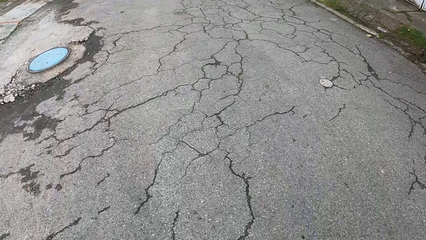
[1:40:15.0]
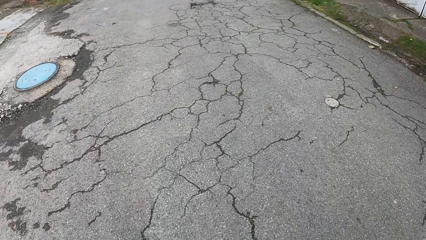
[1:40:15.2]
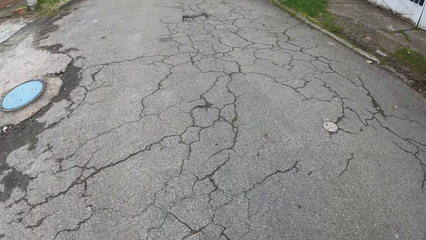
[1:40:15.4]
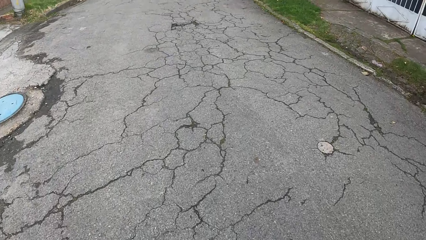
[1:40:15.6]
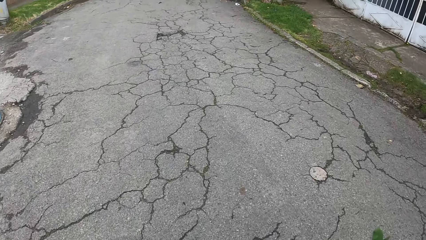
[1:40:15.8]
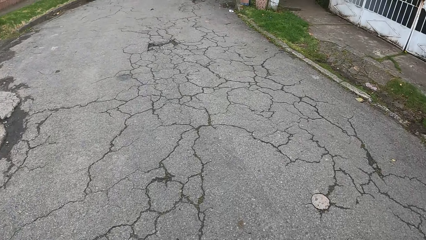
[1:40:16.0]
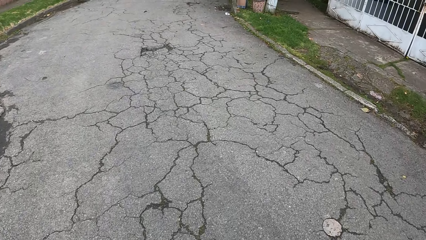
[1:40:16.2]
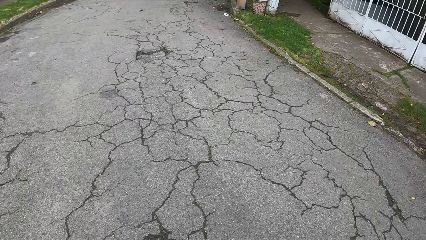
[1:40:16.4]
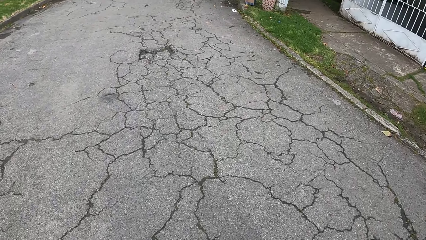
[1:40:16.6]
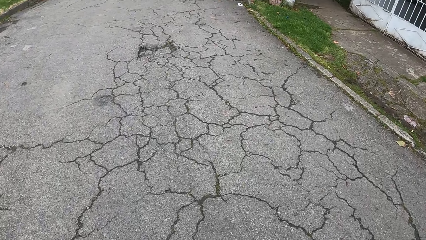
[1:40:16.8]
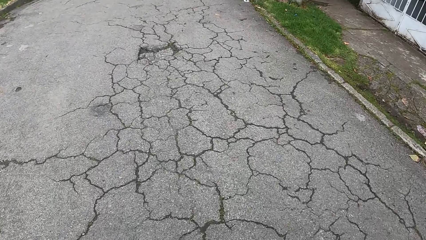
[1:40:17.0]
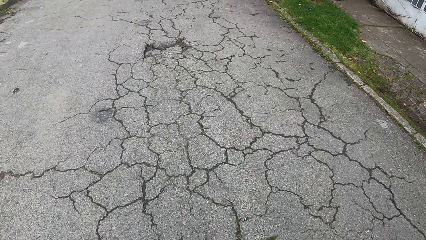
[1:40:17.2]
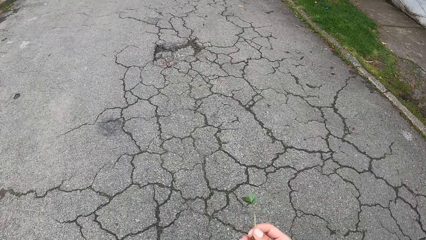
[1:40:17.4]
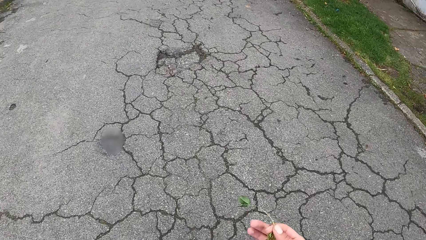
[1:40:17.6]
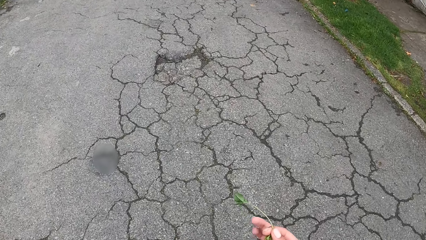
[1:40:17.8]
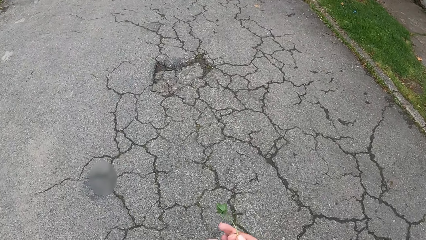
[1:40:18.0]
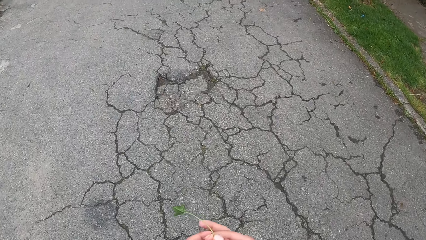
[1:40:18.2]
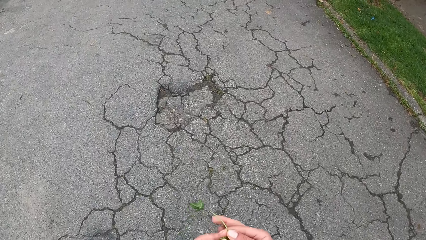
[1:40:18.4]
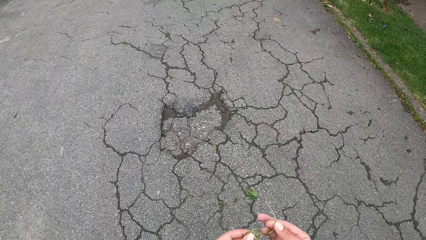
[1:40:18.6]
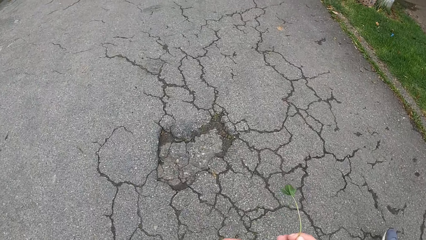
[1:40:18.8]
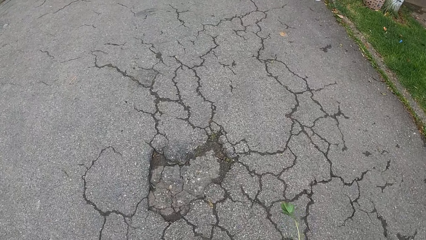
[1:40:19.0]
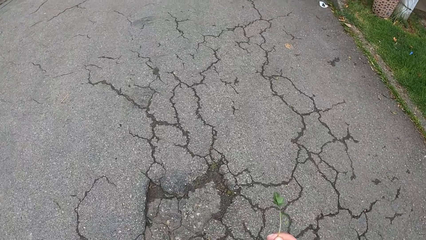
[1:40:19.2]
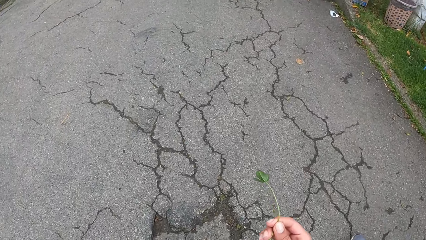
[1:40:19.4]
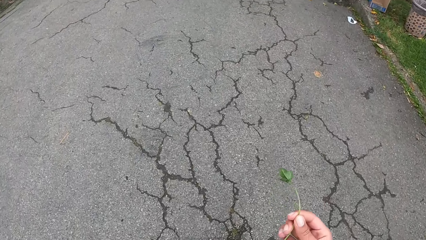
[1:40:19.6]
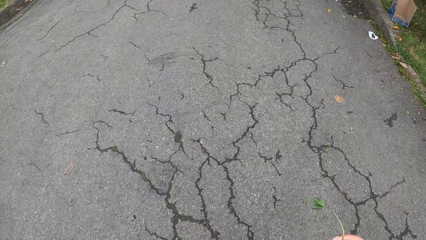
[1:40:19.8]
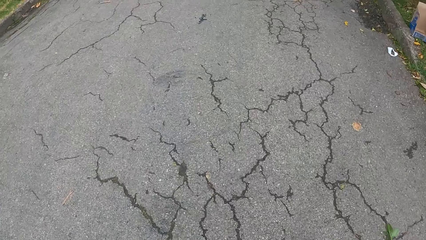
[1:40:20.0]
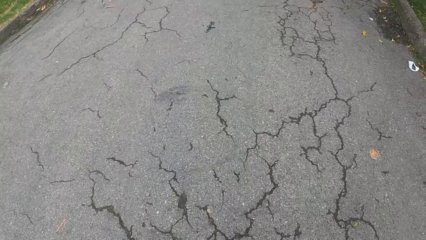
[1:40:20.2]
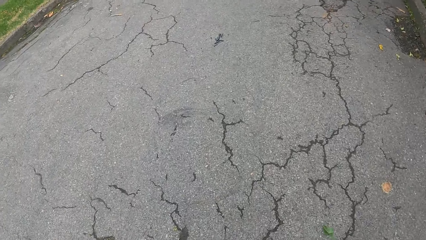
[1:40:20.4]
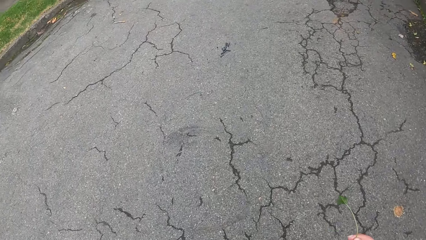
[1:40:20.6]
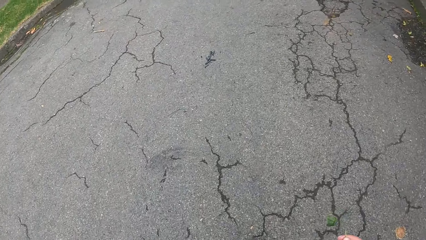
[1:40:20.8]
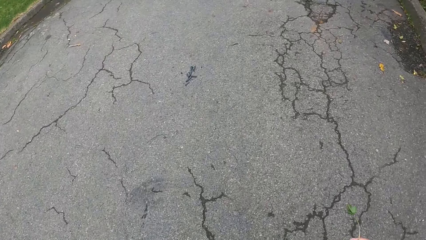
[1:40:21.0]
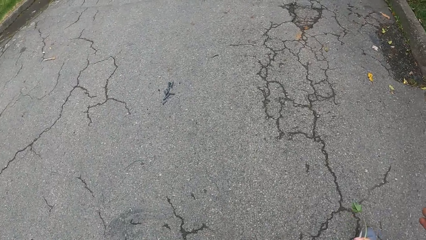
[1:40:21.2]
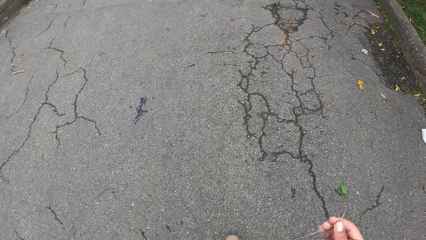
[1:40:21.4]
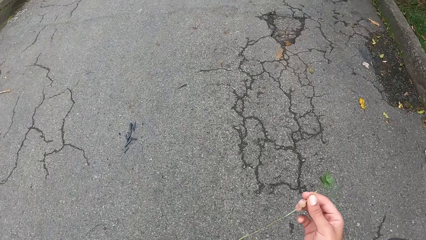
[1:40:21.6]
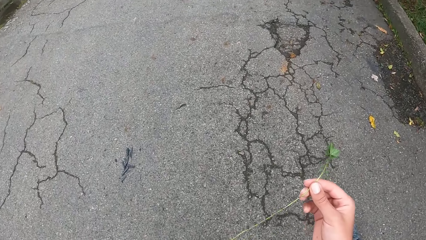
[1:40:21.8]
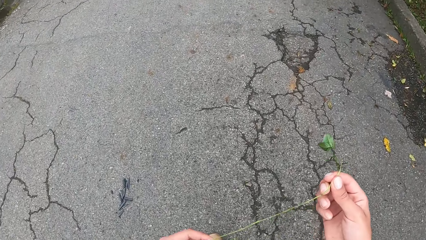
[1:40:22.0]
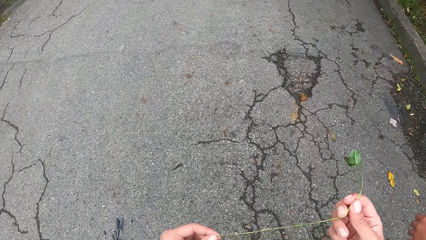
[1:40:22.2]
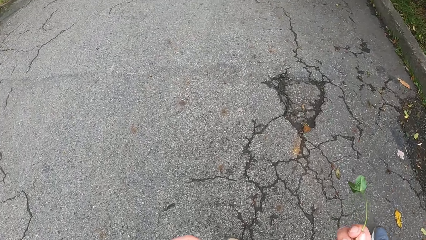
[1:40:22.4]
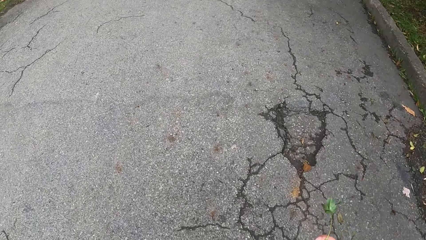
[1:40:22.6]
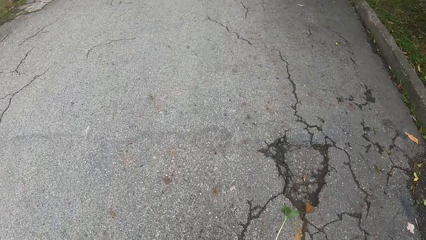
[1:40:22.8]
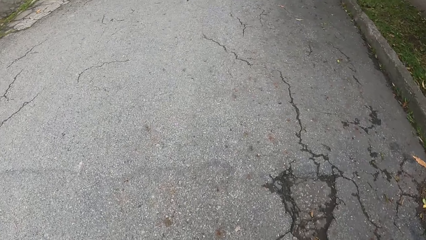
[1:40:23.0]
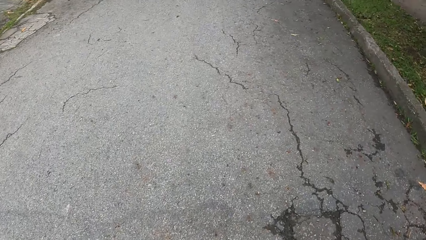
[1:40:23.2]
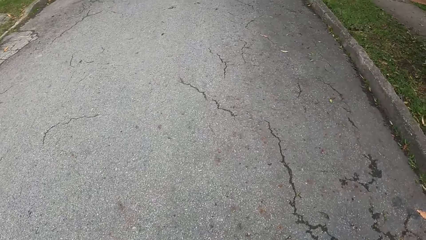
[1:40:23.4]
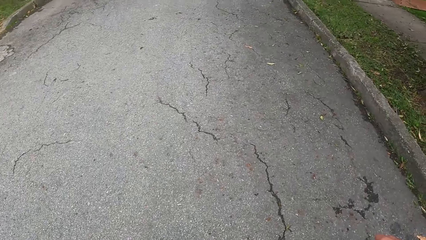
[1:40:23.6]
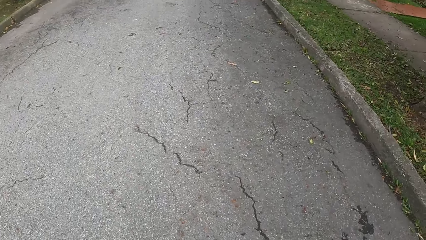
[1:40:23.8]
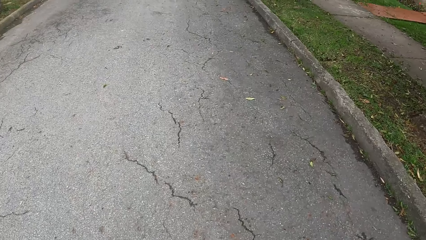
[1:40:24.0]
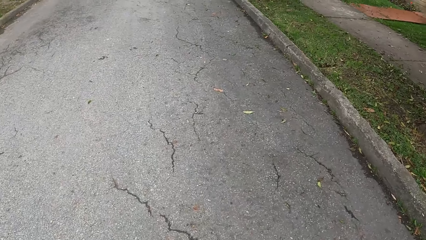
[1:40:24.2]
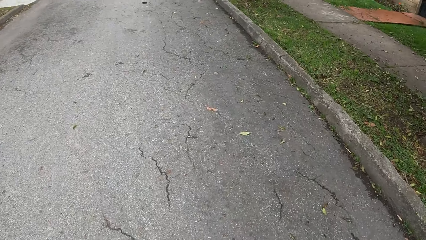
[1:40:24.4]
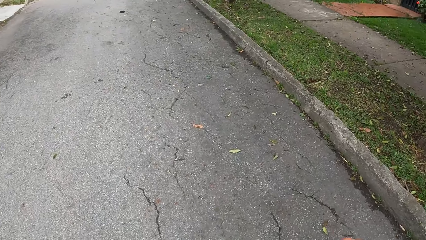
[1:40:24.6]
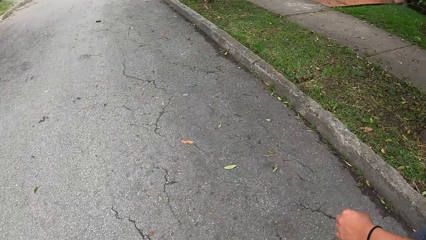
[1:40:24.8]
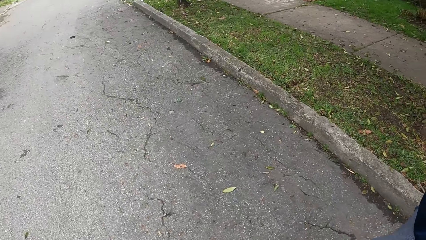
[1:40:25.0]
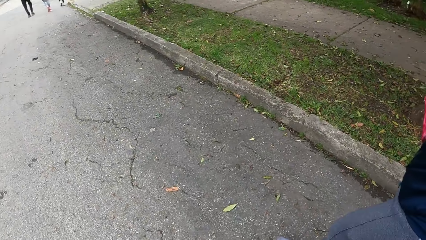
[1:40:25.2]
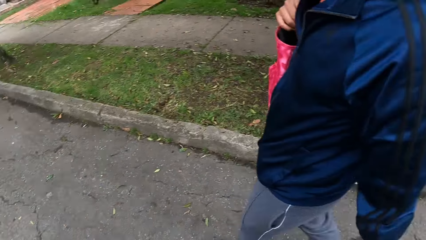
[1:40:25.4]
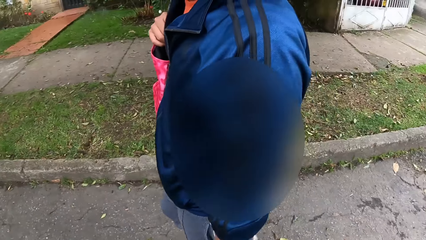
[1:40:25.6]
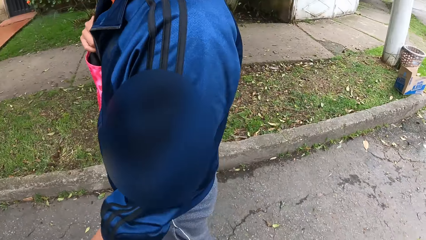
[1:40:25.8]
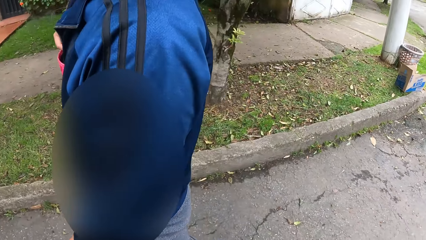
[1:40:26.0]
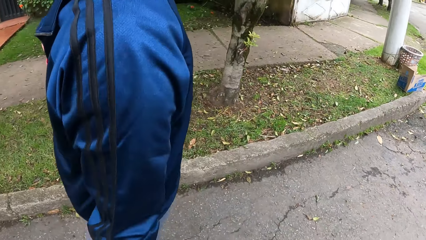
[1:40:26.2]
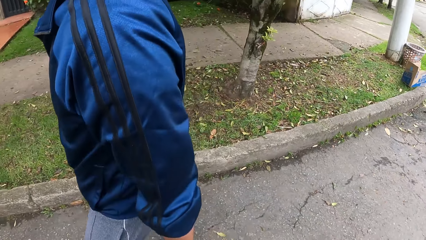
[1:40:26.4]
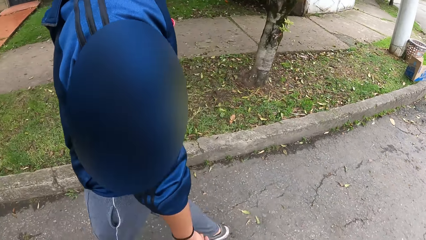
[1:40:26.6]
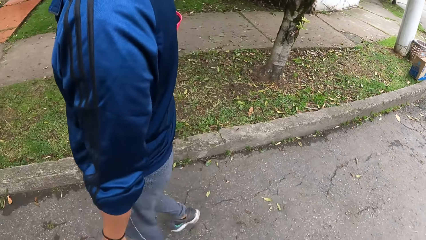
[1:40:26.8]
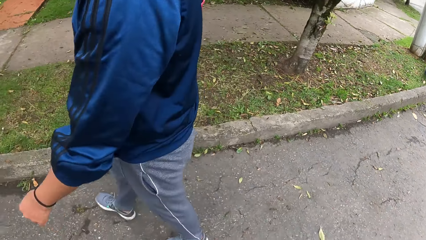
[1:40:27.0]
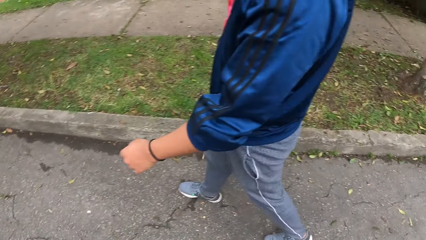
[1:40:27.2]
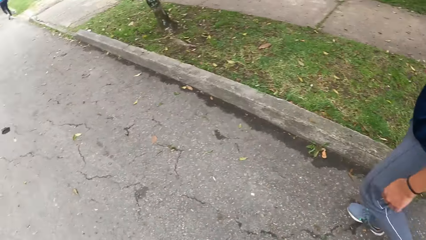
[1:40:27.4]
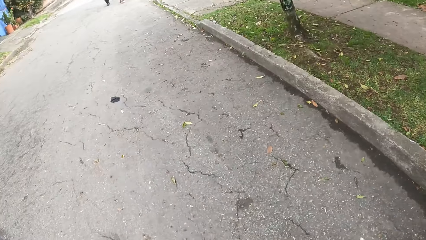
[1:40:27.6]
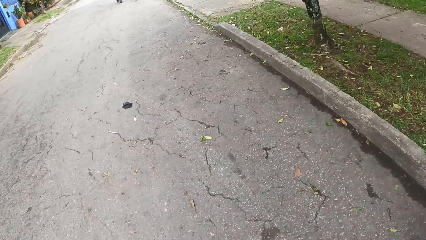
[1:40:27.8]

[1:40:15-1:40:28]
The camera wearer plays with a flower with both hands. They hold the leaf in hand with both hands.

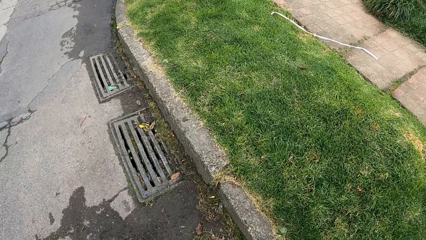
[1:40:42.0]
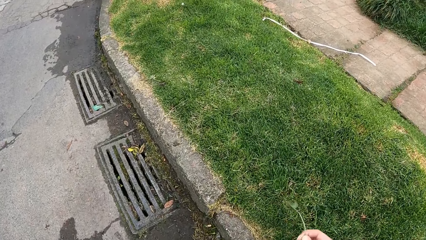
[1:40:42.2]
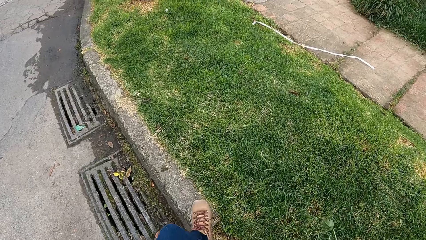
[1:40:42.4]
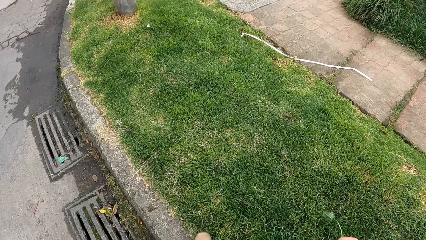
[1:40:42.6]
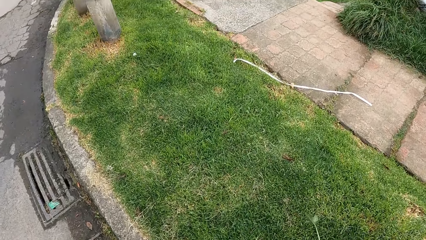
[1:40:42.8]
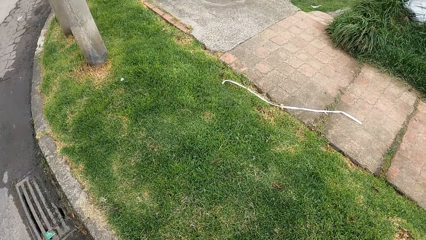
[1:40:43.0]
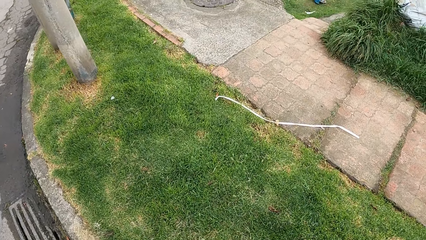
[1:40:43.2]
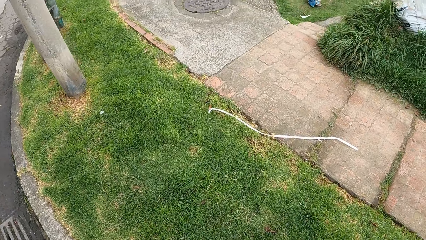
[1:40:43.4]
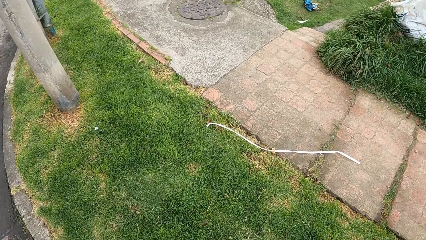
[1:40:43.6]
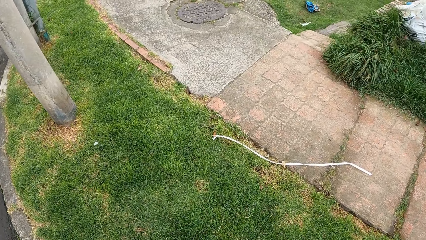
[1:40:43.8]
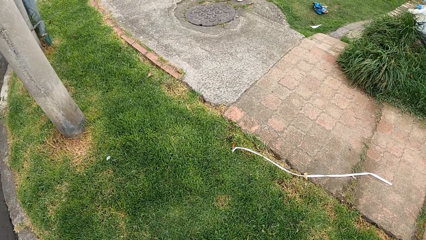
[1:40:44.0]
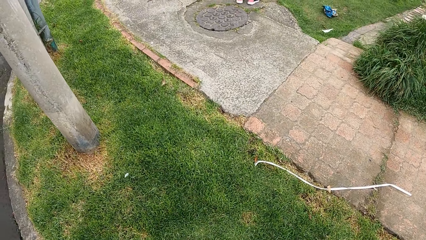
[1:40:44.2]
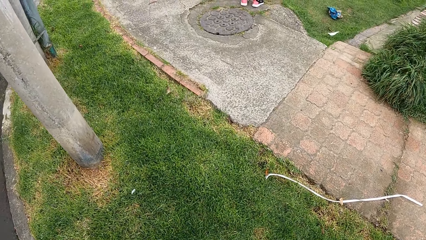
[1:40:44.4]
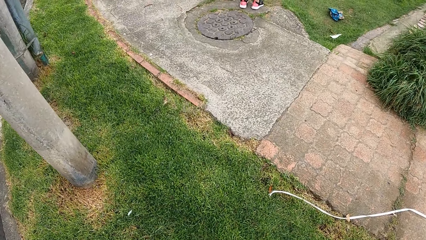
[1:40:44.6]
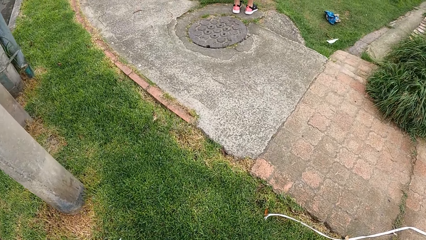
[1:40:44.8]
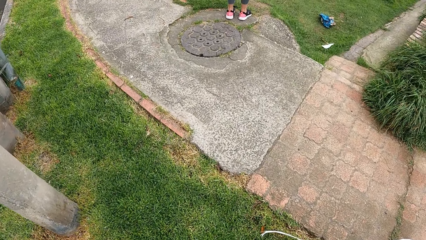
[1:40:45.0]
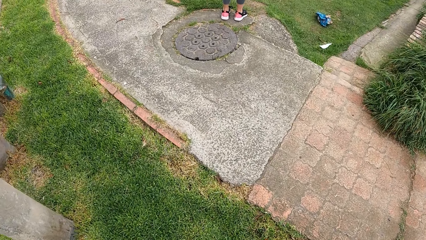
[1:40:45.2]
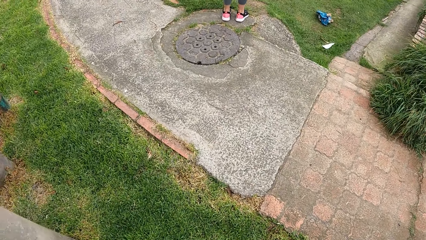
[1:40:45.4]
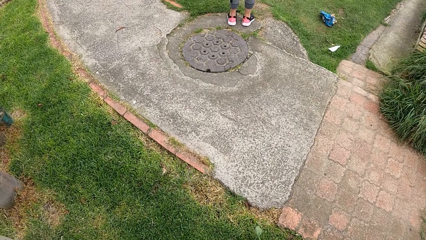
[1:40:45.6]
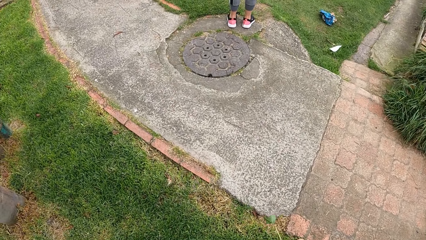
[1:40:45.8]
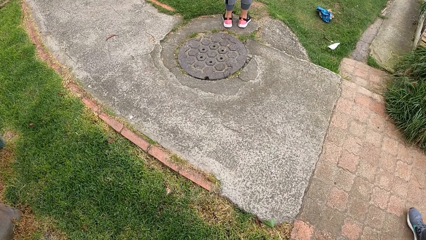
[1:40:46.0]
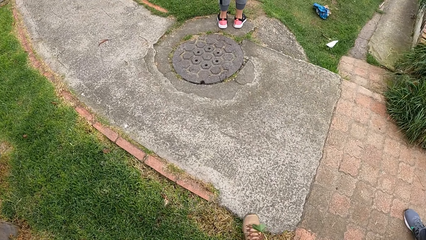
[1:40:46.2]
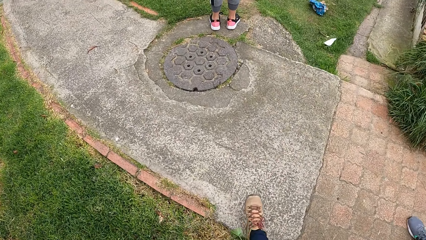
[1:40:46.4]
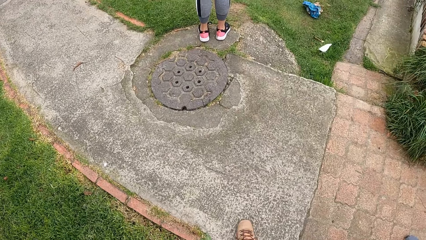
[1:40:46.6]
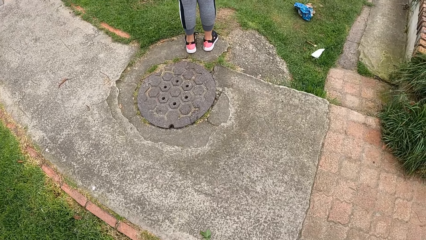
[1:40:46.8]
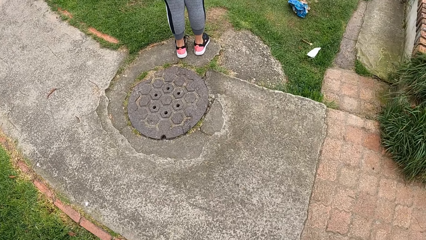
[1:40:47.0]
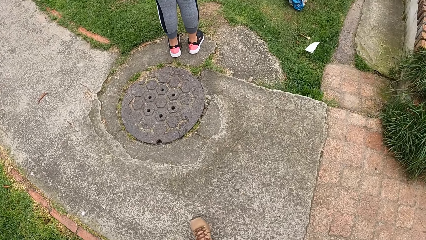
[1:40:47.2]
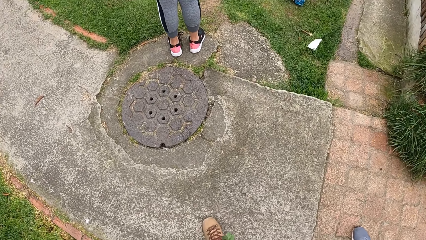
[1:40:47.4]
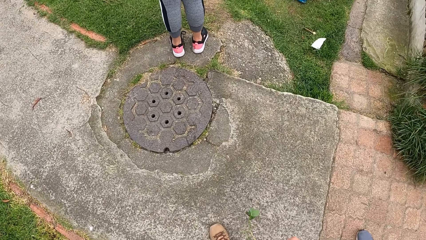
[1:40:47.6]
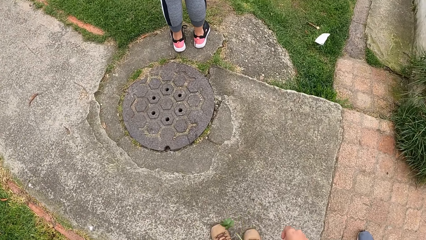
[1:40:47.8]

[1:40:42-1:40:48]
The camera wearer steps on the grass.
